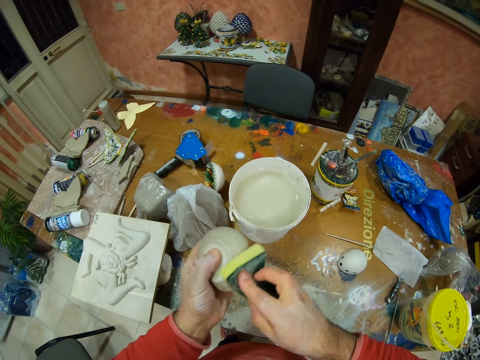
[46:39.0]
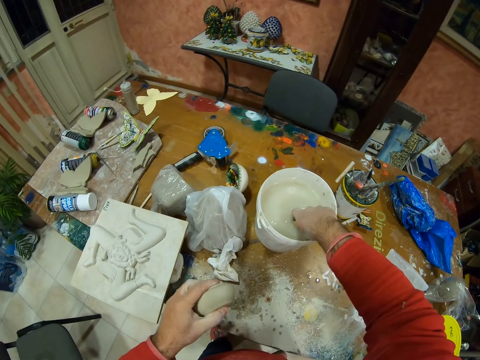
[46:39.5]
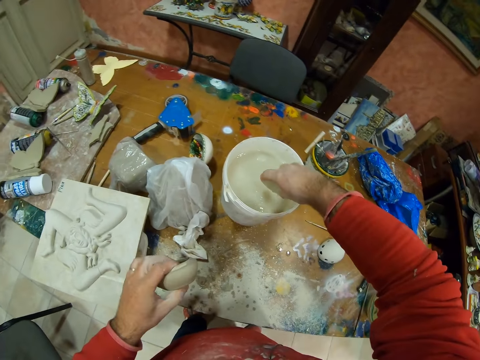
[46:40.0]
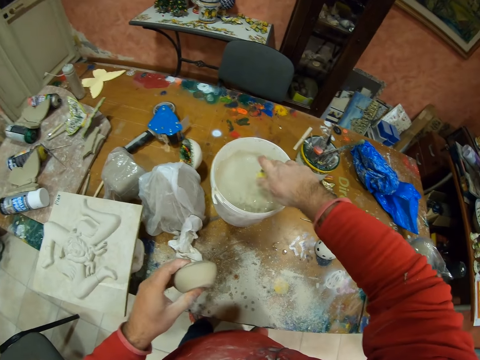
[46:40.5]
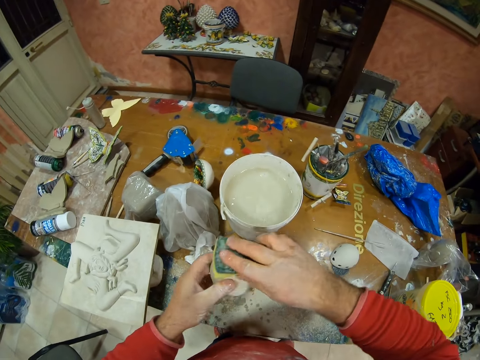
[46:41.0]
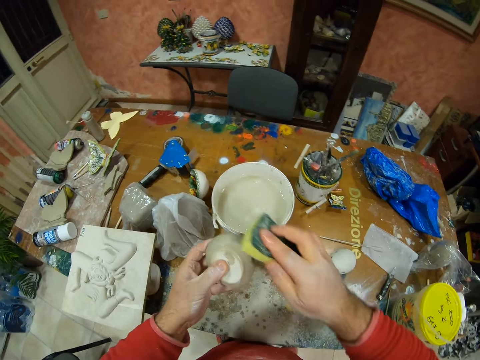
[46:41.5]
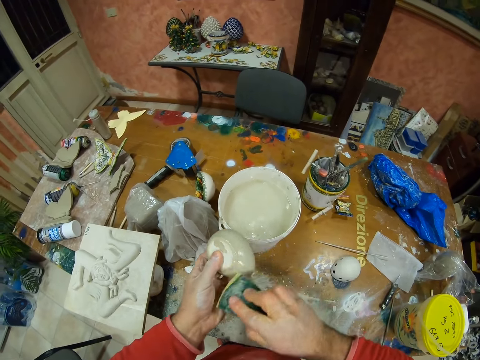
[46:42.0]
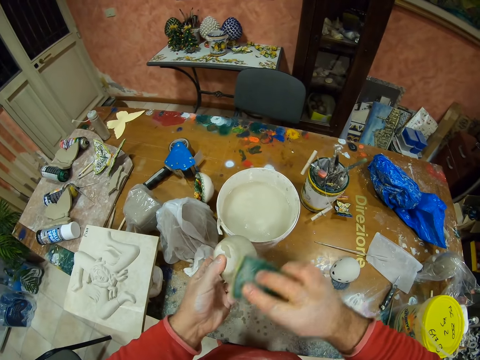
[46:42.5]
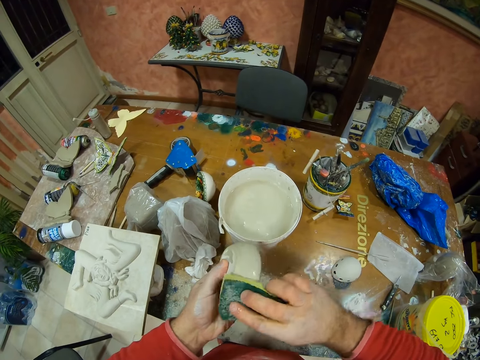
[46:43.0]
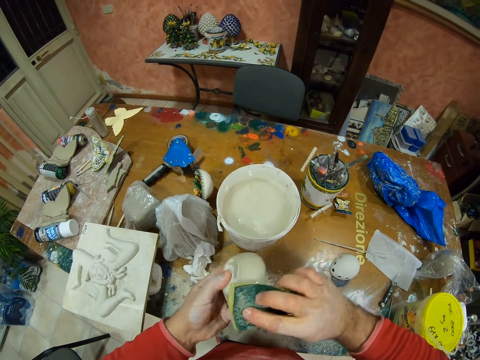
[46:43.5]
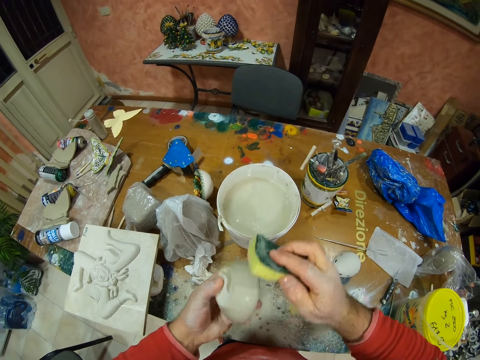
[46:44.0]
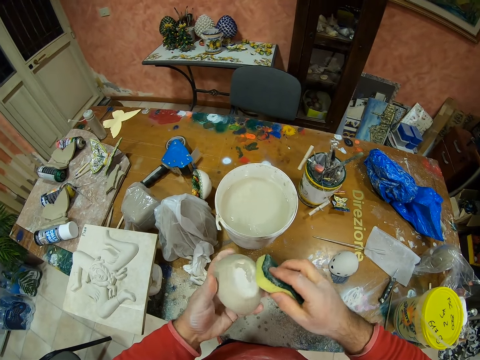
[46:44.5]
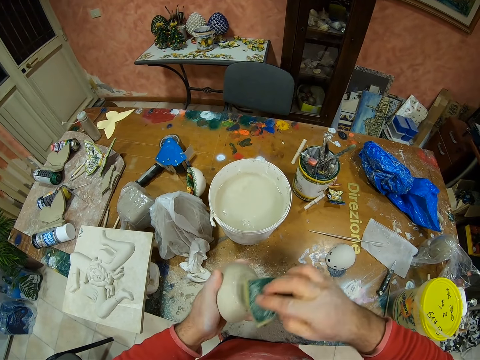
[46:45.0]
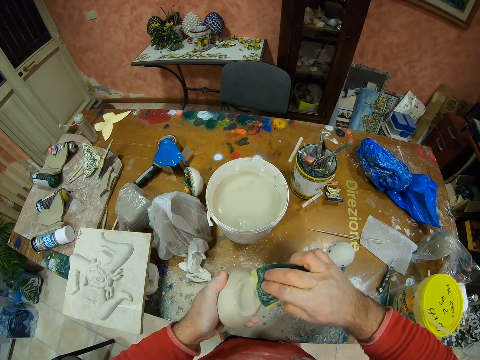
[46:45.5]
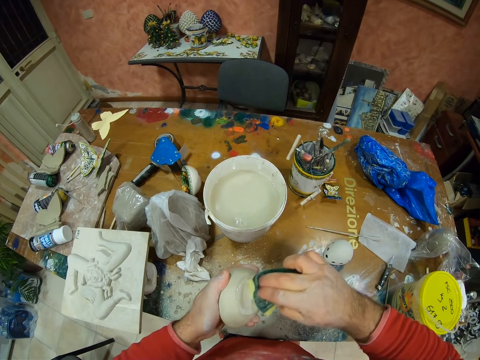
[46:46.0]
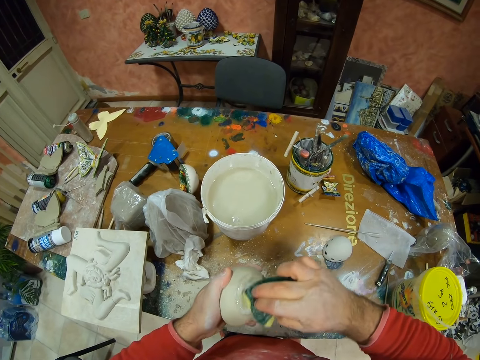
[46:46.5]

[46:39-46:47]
The camera wearer dips the sponge inside the water. They glaze the pottery with the sponge.

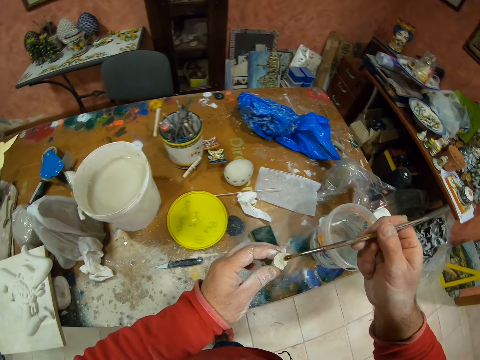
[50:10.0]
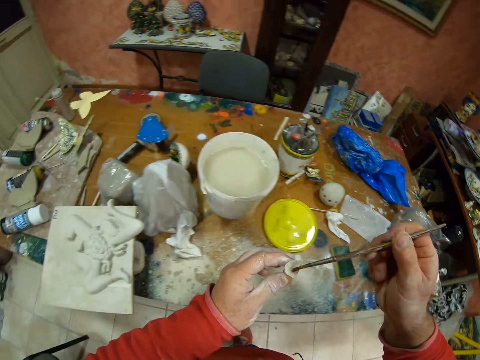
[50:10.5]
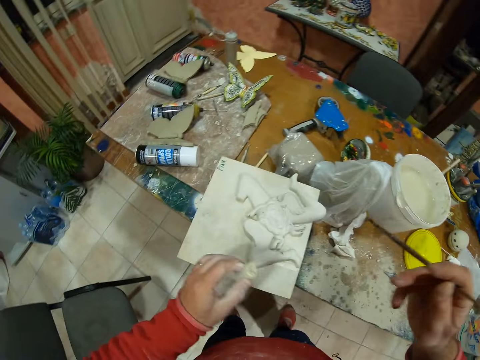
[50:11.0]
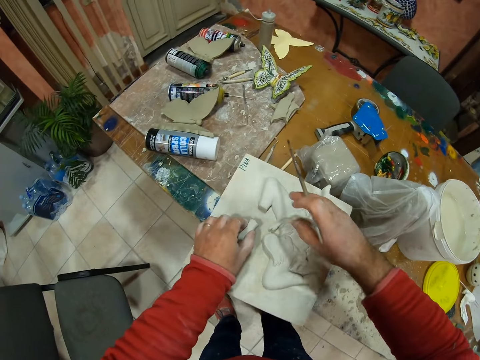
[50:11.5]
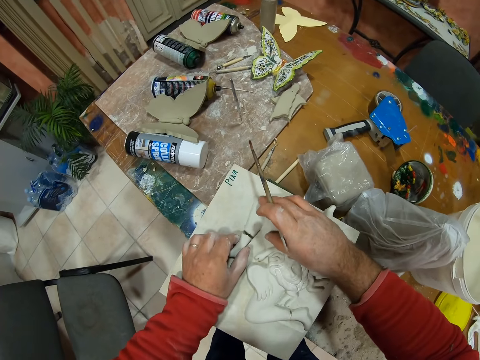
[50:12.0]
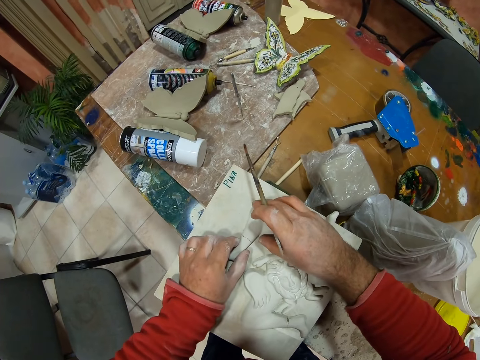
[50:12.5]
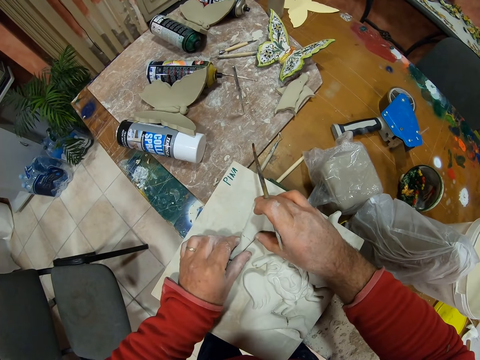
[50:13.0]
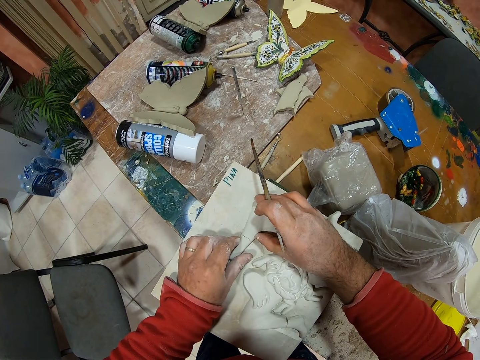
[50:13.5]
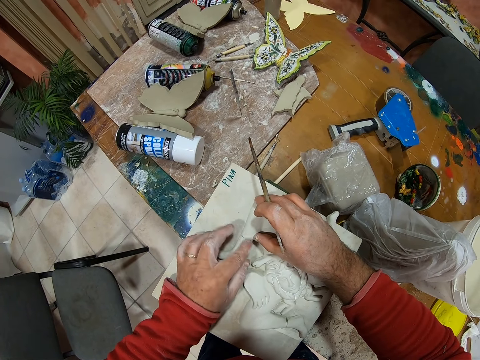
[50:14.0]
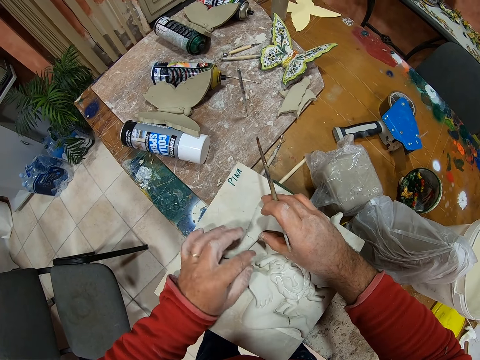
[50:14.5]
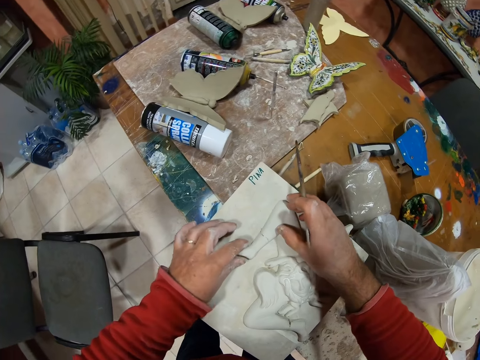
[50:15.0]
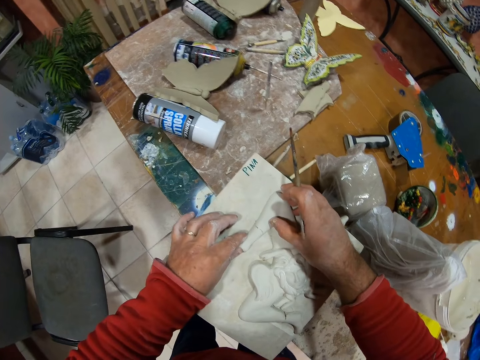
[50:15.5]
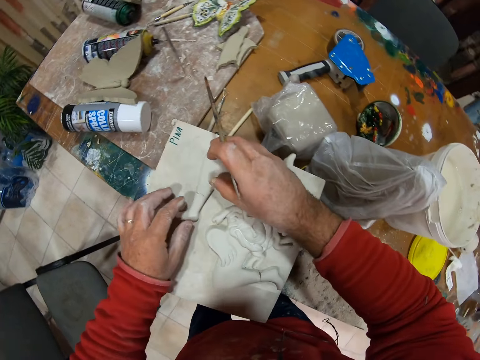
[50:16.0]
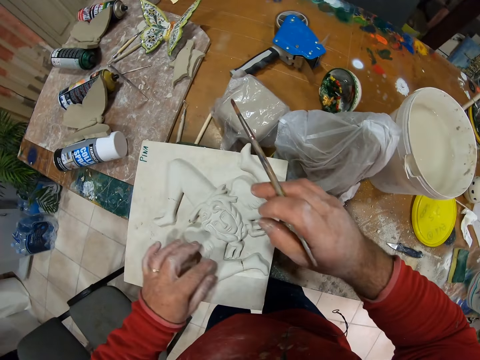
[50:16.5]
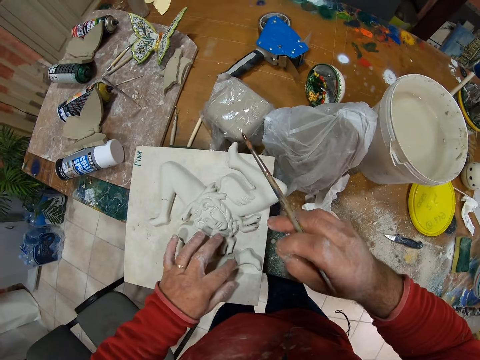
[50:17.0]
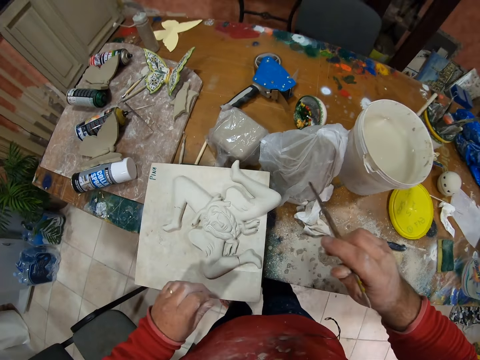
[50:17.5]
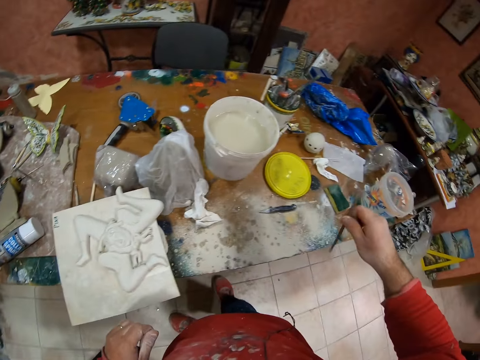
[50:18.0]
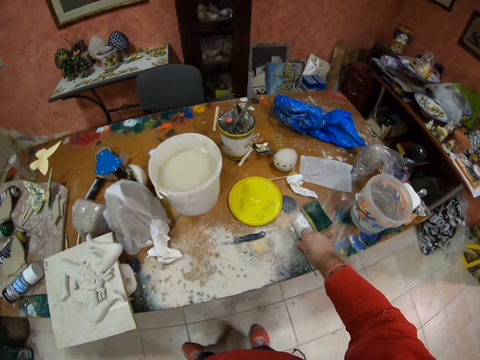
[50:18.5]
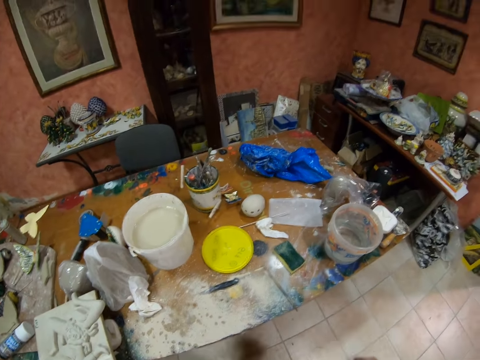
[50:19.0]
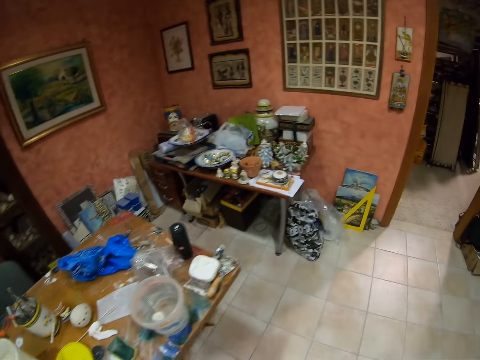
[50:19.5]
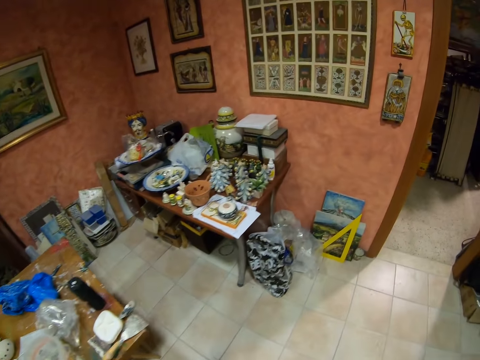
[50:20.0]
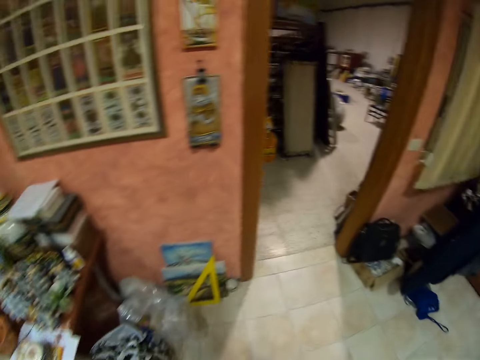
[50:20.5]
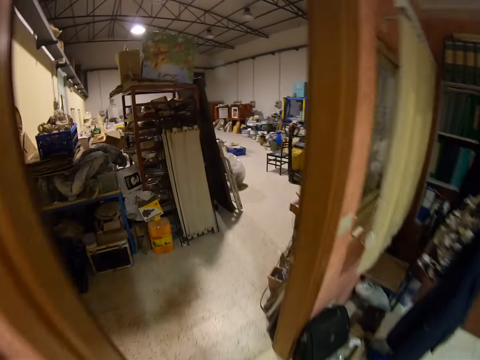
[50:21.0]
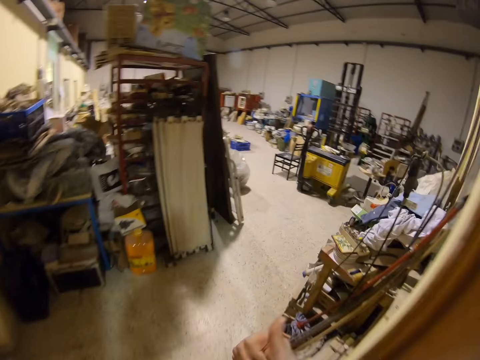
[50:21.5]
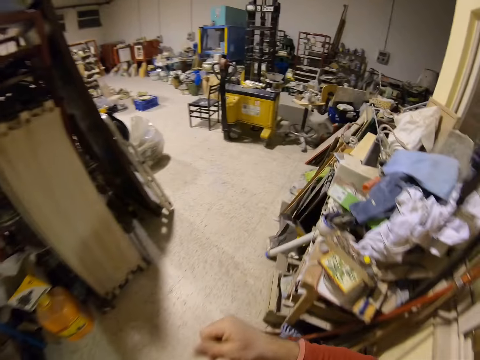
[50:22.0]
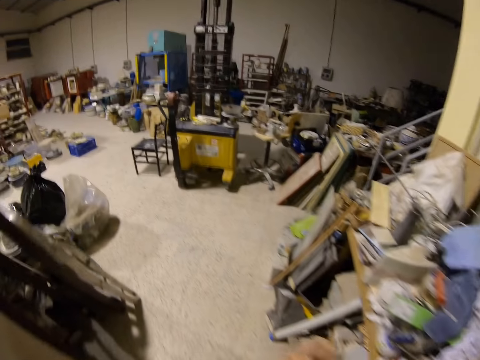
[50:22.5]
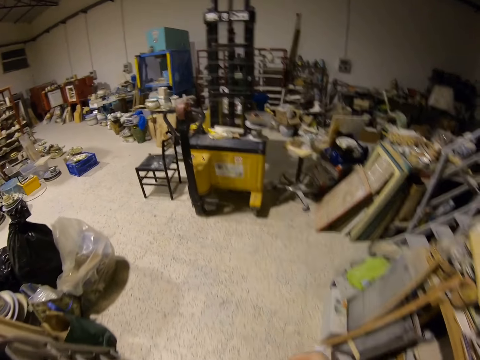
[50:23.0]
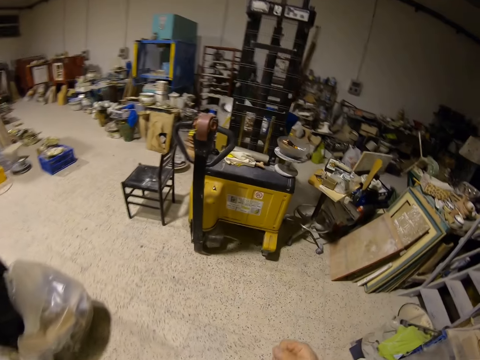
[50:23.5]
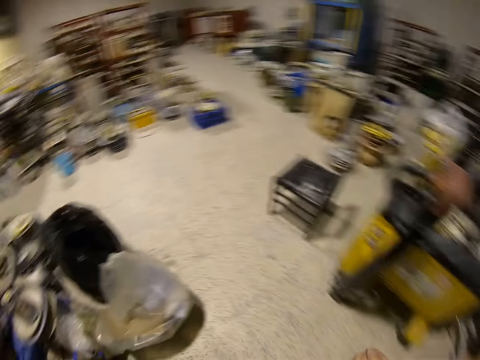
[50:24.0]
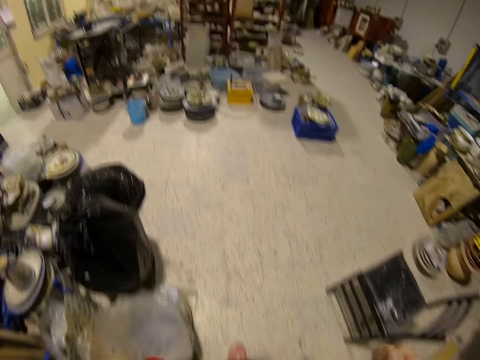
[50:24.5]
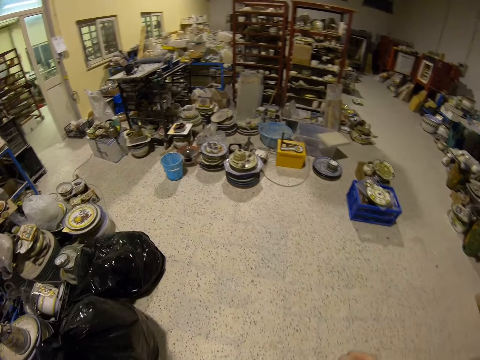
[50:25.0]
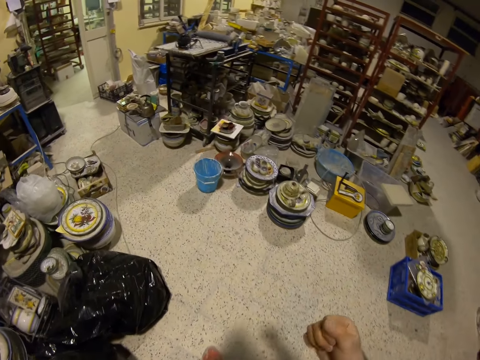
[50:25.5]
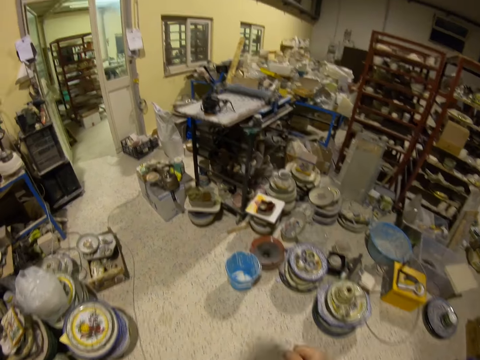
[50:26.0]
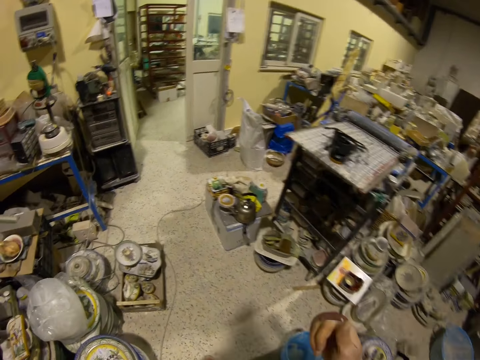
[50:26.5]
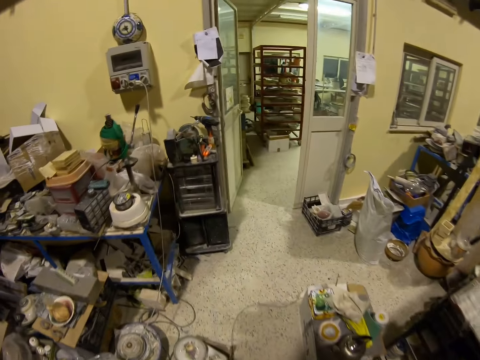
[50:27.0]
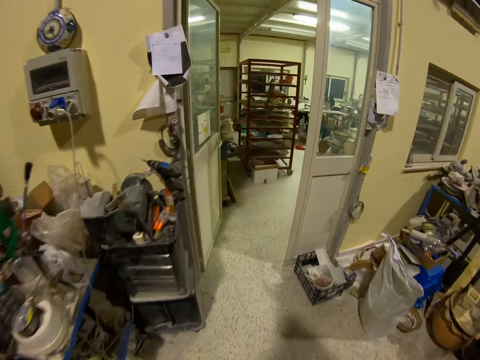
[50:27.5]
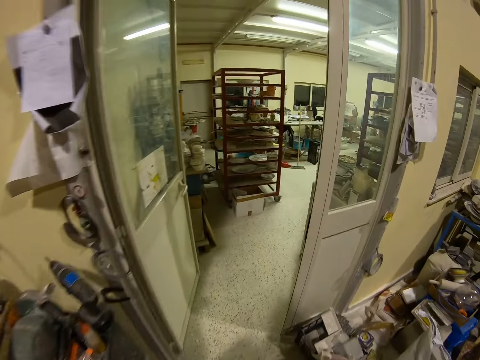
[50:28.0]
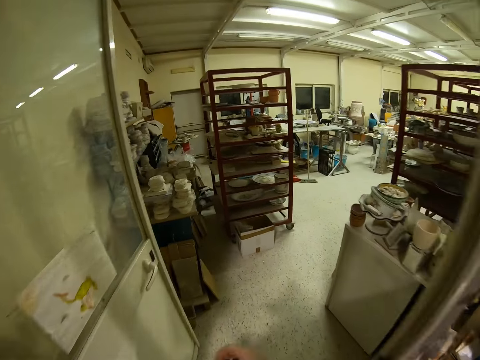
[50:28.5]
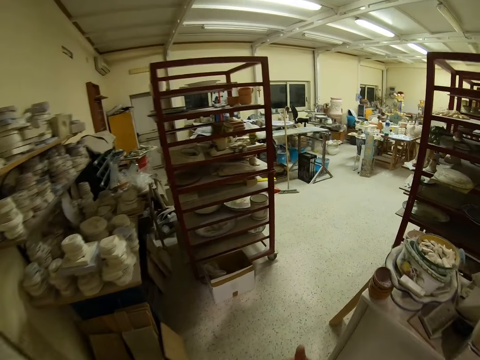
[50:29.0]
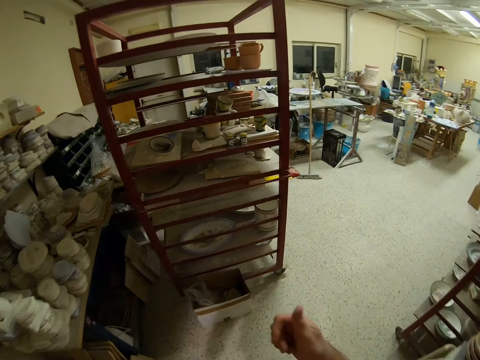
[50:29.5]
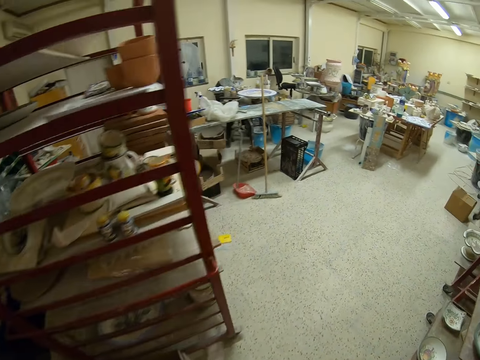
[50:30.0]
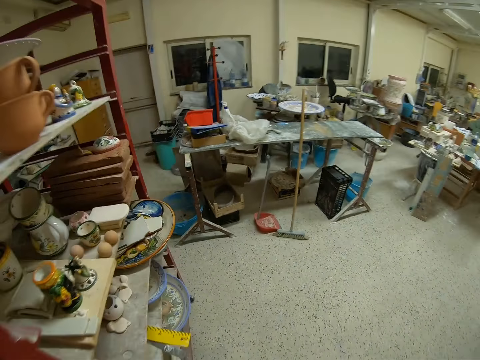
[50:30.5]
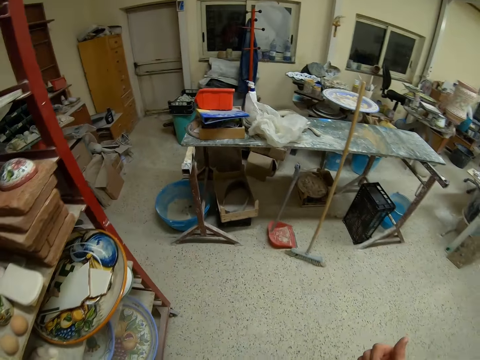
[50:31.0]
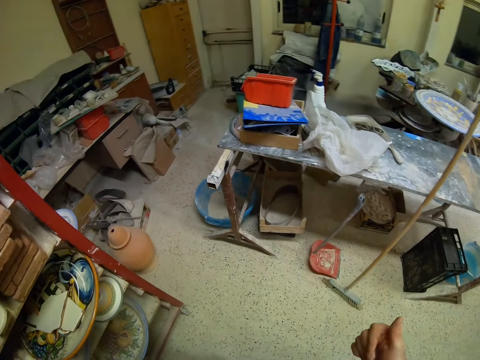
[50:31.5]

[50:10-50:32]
The camera wearer connects the broken piece to the main decor. They put the brush down. They walk to another room.
